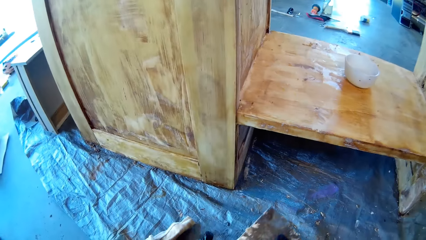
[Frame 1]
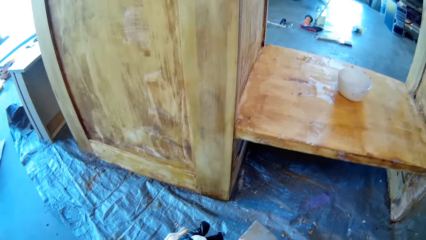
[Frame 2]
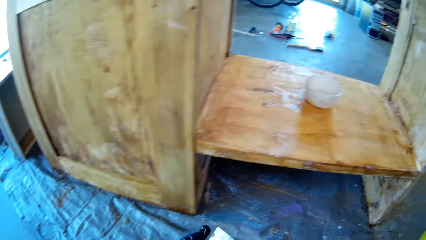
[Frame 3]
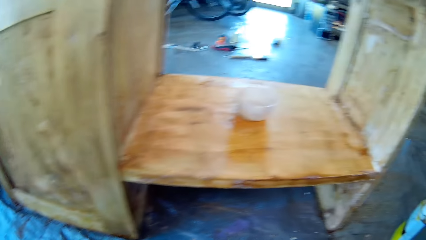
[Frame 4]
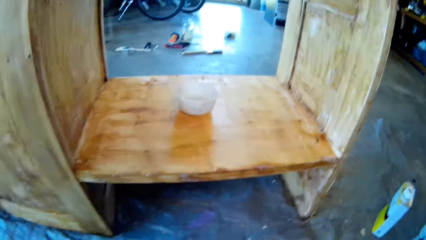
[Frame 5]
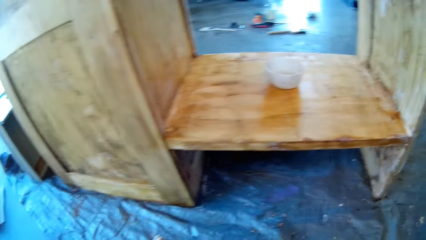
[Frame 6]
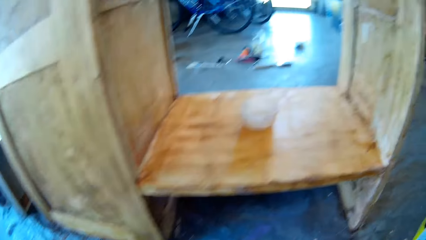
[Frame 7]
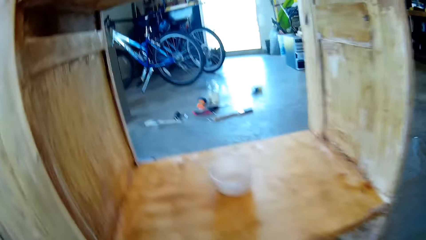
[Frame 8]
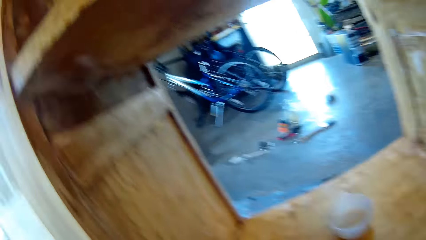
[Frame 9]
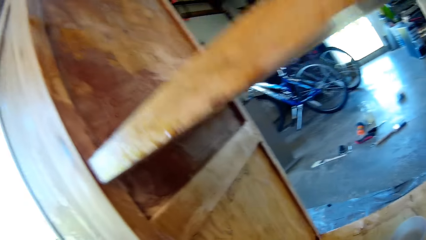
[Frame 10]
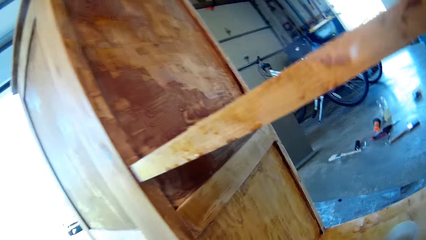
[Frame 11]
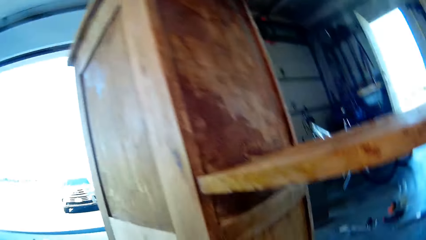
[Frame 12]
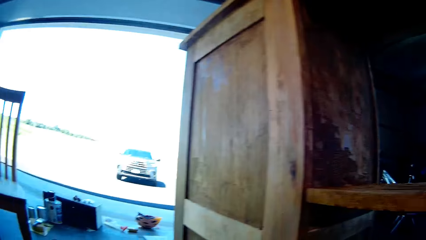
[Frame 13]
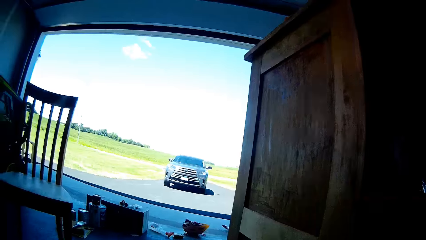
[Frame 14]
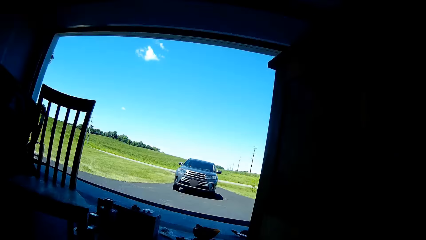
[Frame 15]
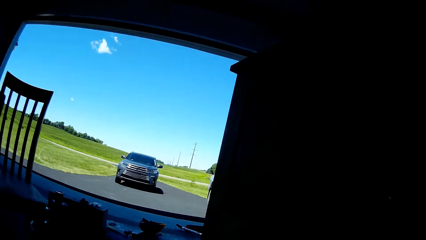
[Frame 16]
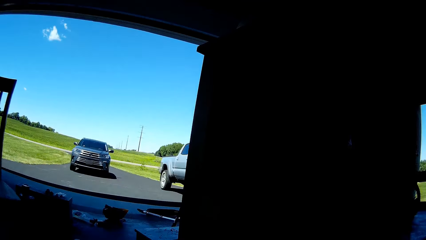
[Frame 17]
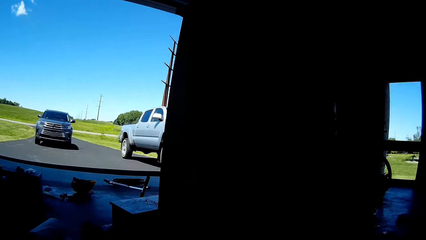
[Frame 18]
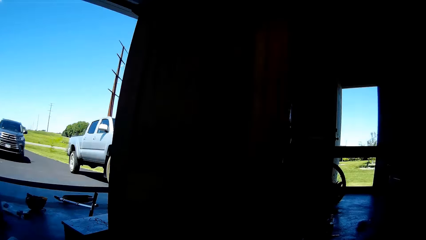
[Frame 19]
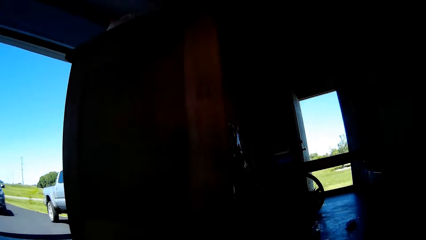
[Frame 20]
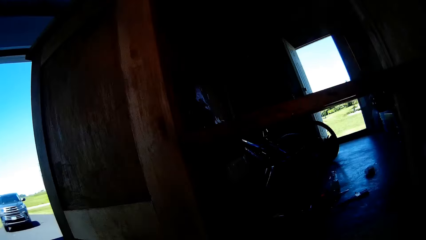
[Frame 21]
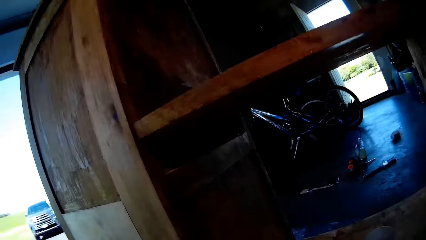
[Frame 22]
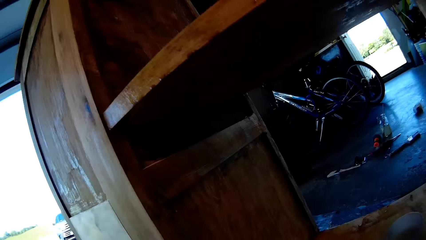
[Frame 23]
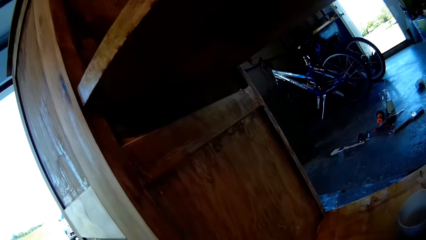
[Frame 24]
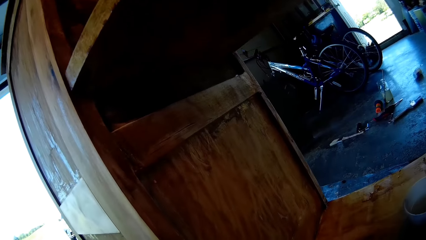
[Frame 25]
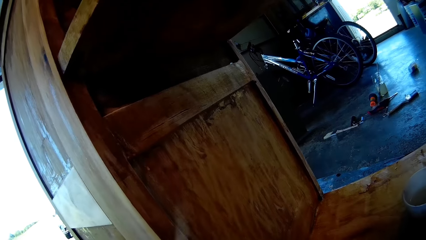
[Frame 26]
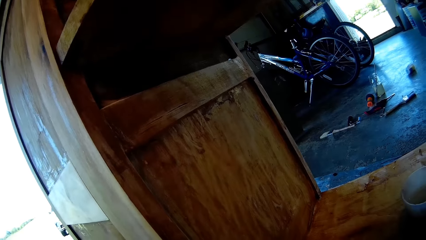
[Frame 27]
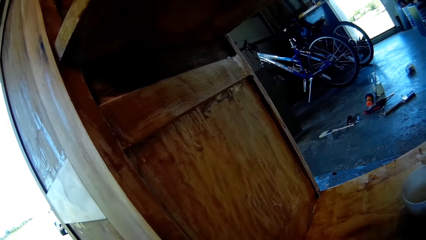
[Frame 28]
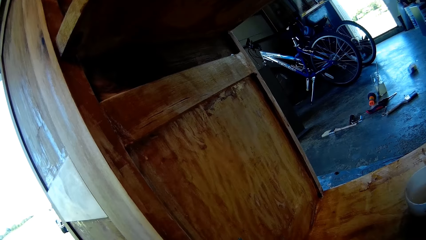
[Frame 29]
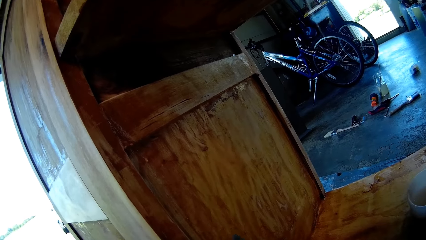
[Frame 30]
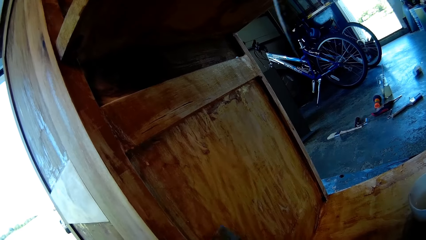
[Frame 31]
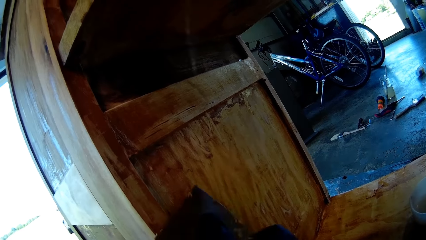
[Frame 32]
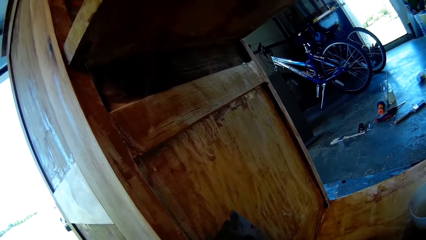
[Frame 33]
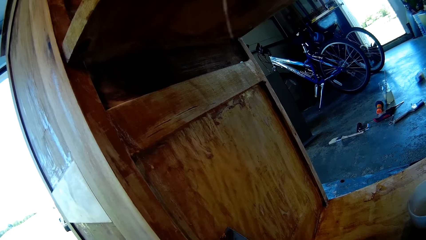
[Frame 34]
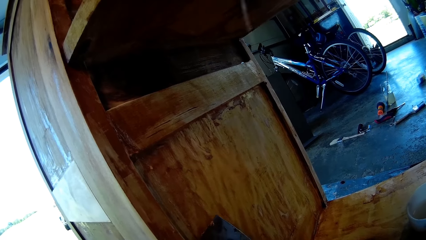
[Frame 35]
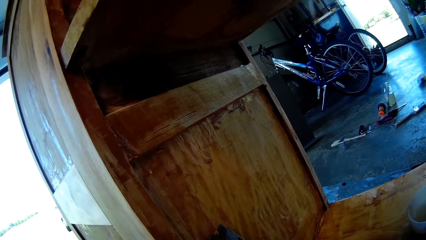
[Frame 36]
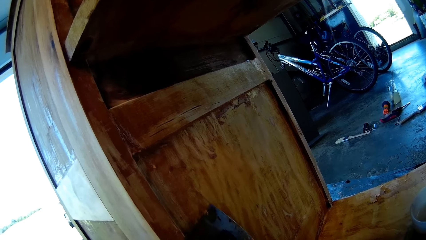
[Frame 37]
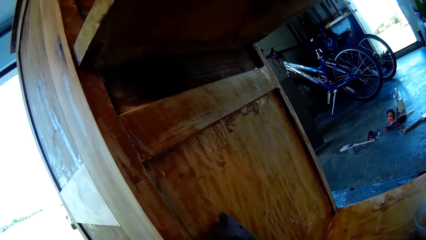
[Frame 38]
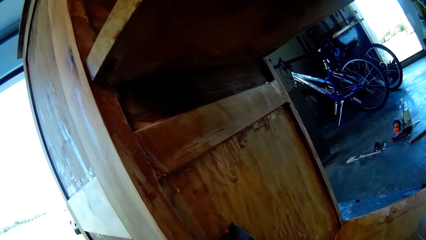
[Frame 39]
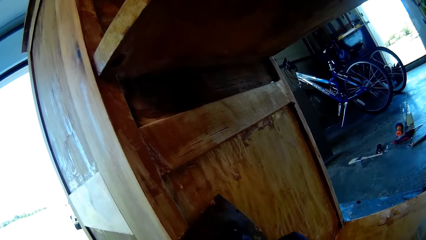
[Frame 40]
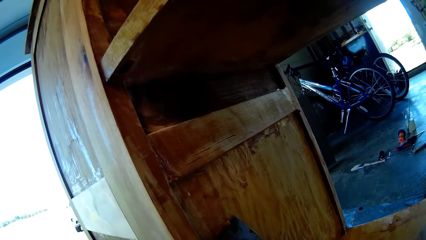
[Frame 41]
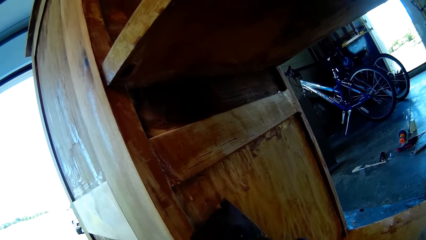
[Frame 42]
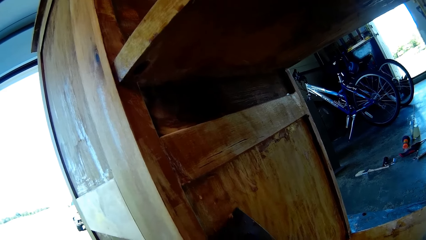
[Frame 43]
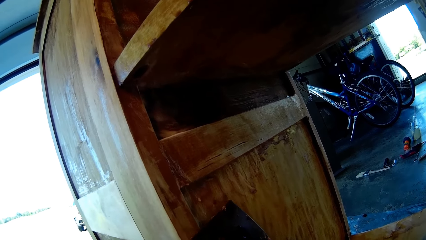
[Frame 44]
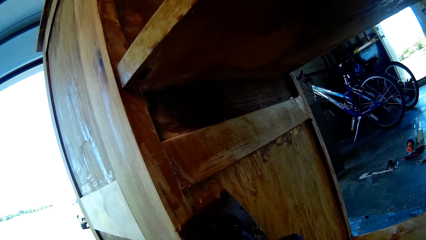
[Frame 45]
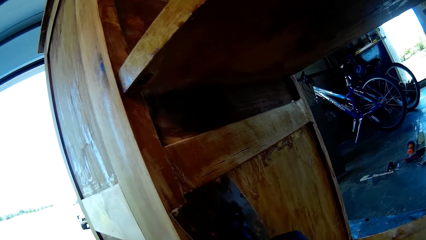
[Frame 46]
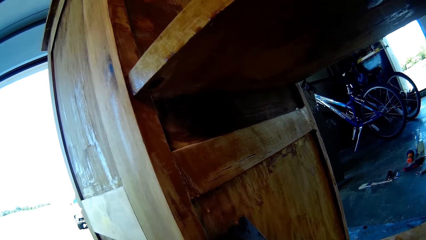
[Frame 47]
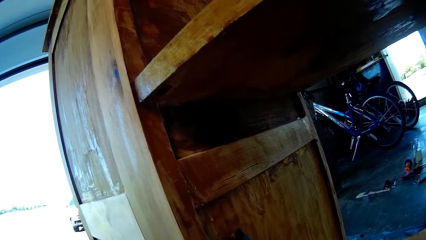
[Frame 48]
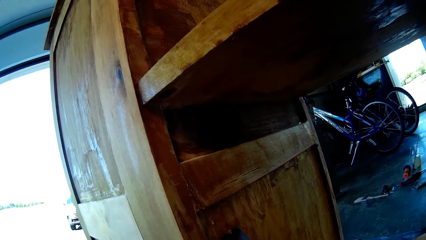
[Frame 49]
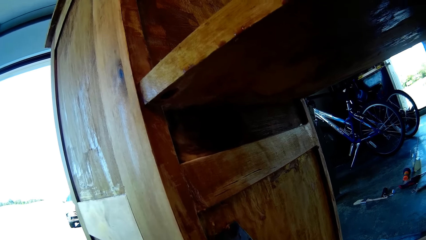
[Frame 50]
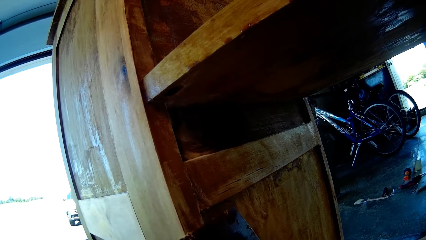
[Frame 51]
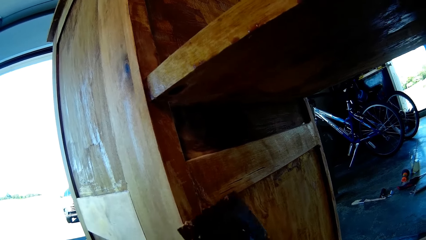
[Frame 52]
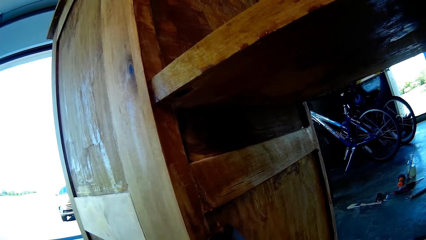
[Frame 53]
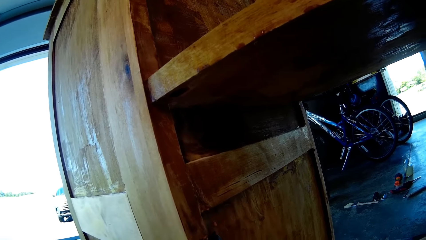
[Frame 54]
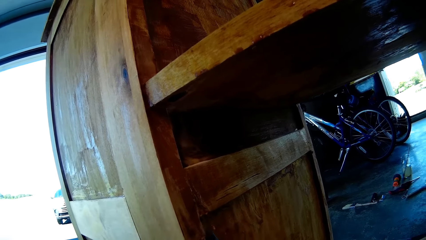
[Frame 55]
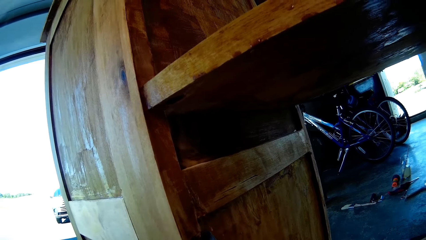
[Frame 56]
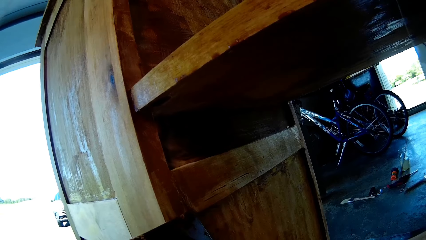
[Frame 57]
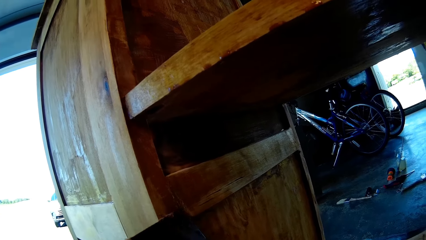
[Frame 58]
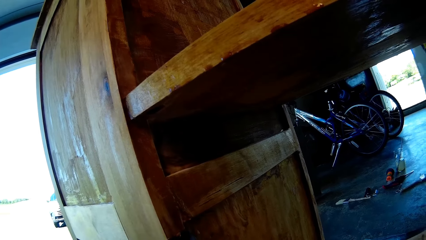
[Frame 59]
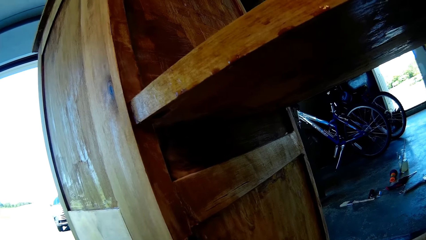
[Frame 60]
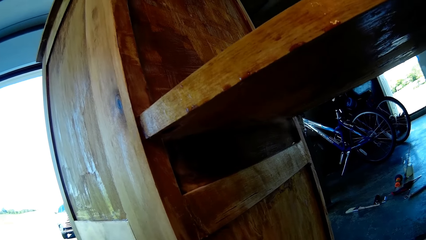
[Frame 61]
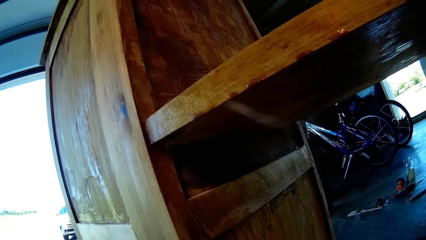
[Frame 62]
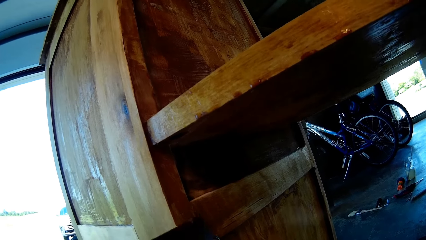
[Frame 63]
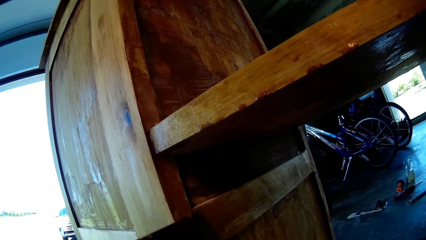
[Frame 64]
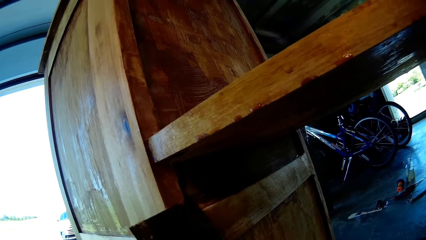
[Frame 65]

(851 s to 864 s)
The camera wearer wipes a scraper with a cloth. They remove dirt on the wood furniture with the scraper.

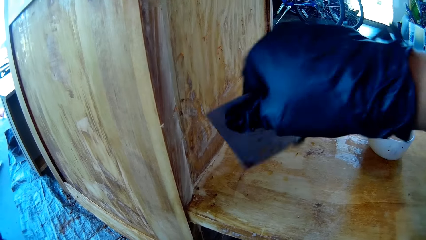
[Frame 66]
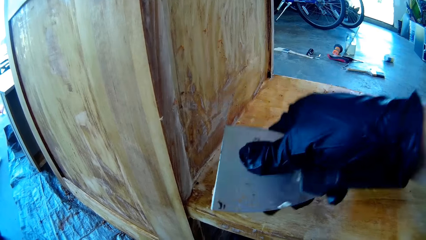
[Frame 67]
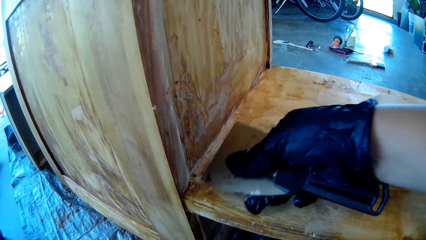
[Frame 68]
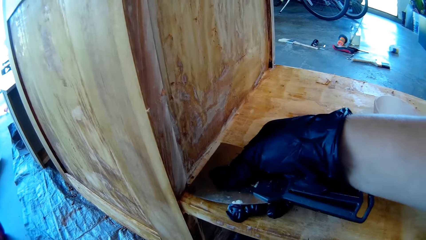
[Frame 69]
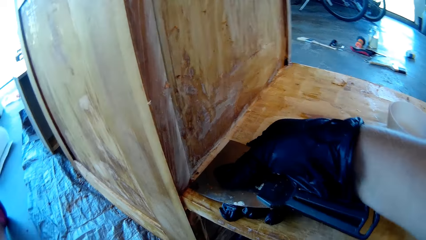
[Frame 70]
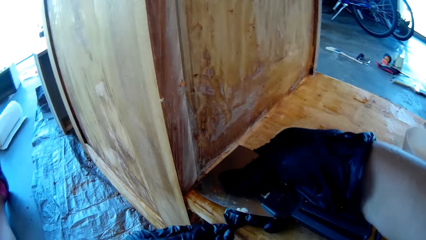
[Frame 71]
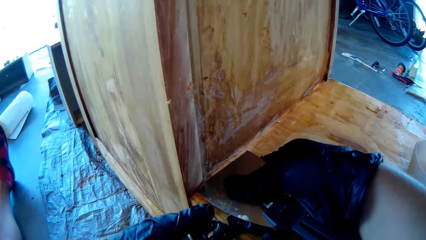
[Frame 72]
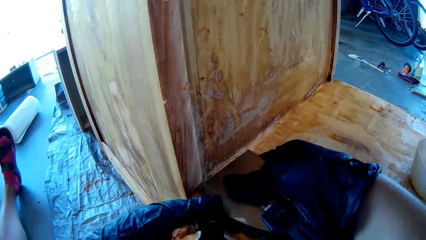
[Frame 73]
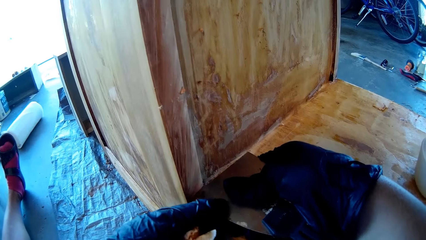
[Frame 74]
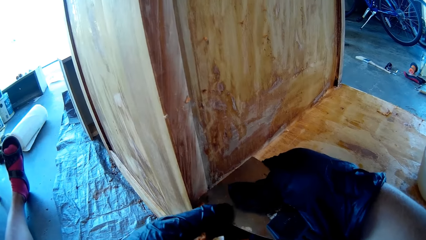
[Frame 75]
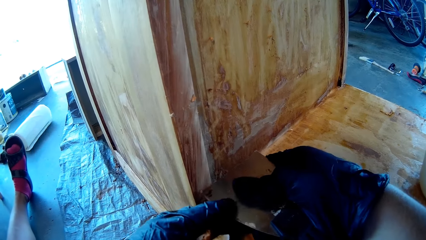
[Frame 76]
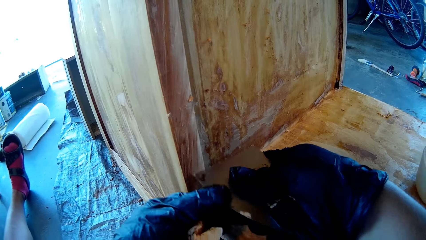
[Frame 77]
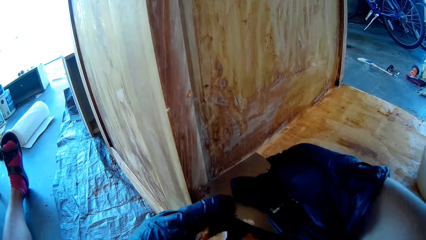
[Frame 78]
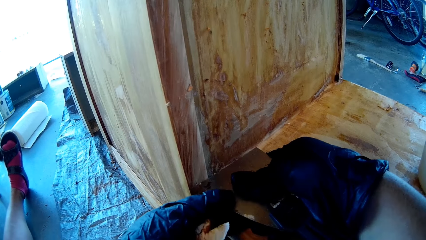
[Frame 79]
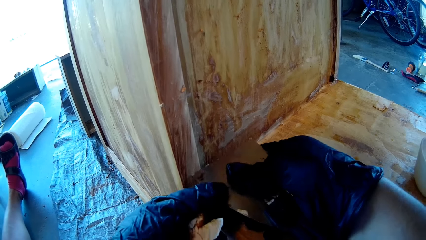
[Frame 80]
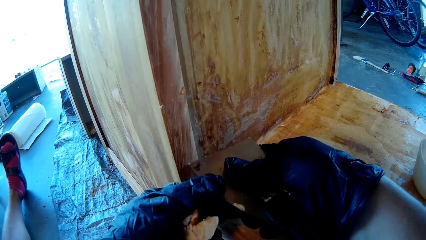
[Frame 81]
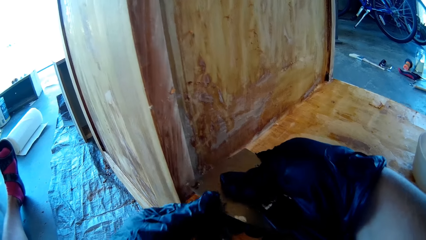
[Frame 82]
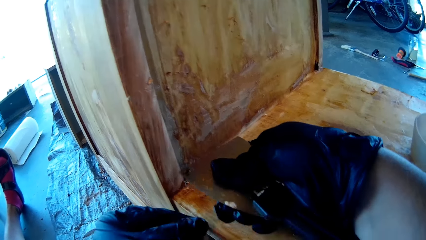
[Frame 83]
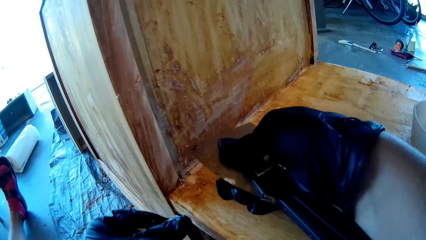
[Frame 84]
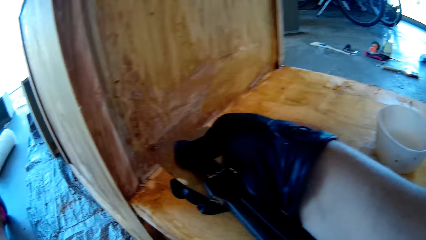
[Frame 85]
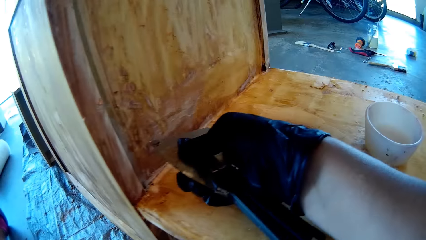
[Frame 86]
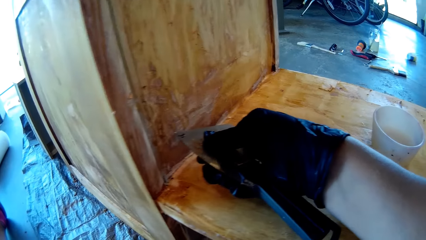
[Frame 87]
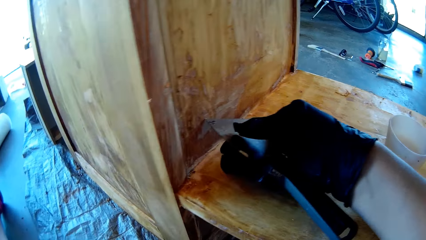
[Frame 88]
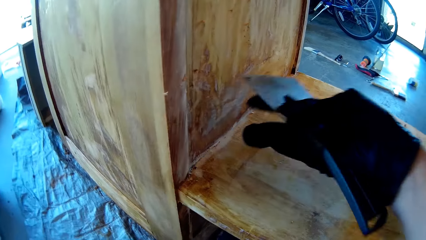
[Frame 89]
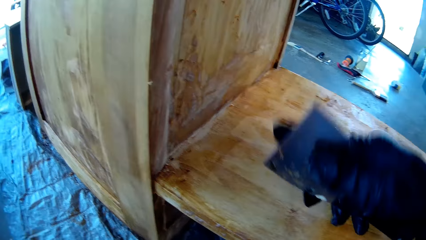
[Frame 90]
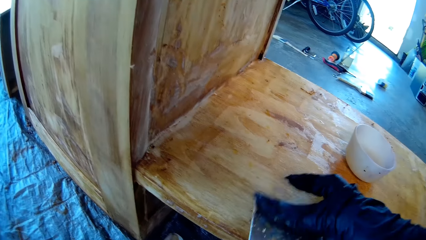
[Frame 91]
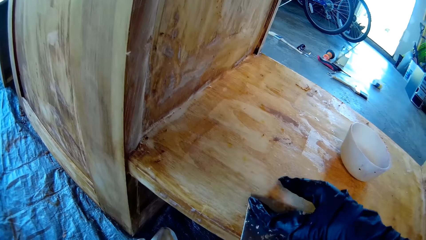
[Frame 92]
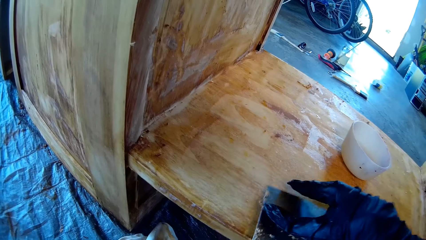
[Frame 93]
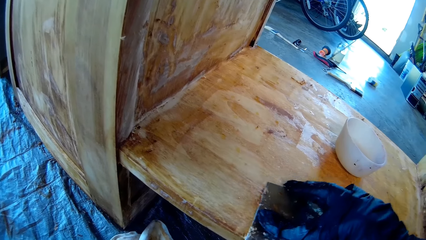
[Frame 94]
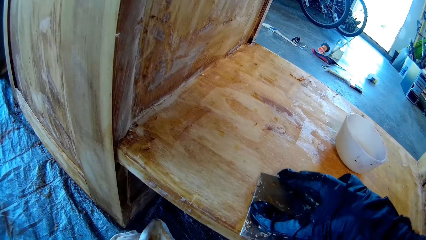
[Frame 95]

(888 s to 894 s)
The camera wearer holds a scraper with hands. They remove dirt on a wood with the scraper.
